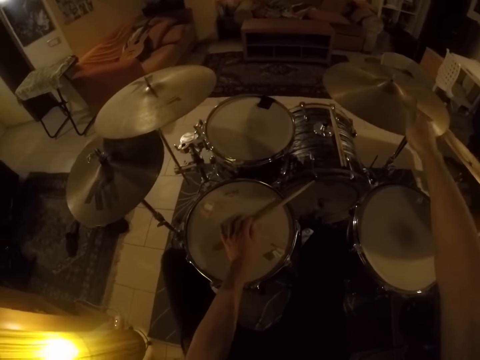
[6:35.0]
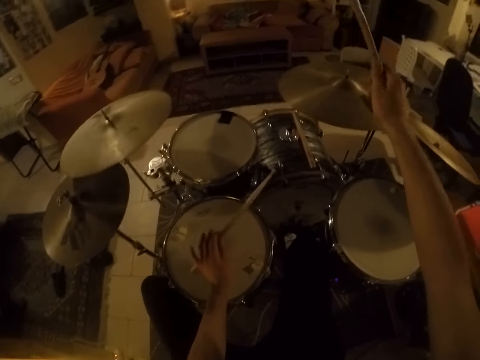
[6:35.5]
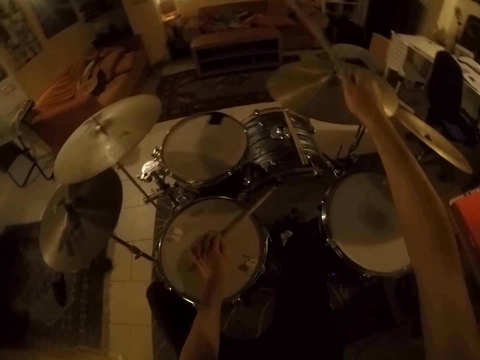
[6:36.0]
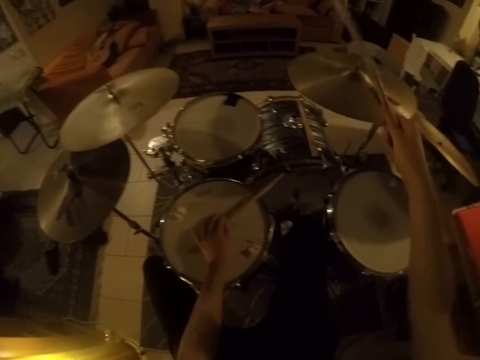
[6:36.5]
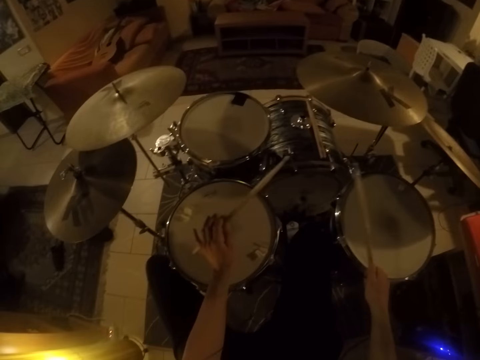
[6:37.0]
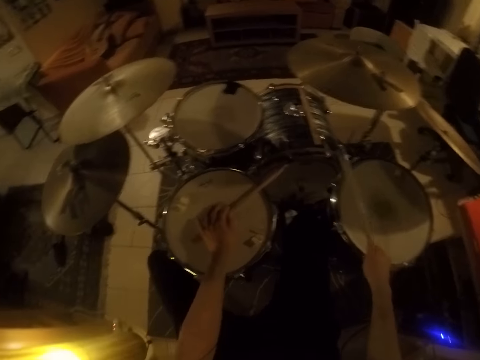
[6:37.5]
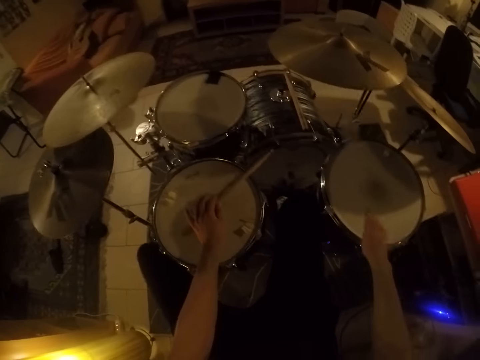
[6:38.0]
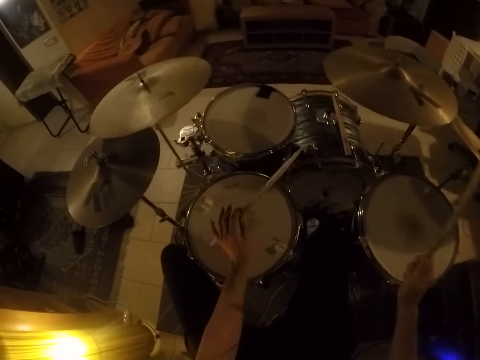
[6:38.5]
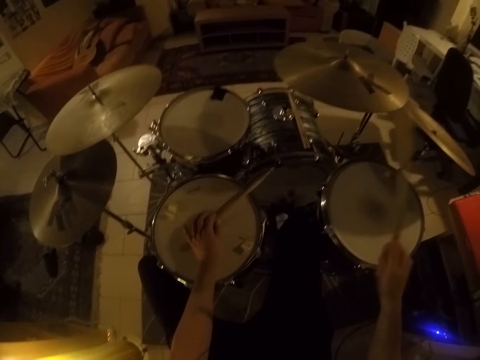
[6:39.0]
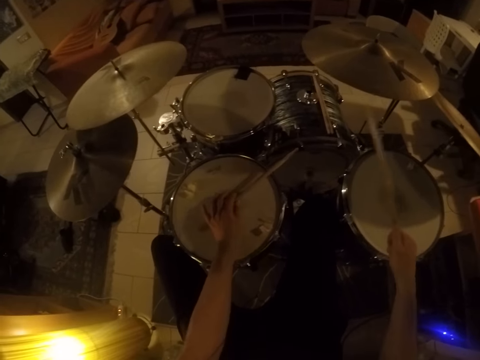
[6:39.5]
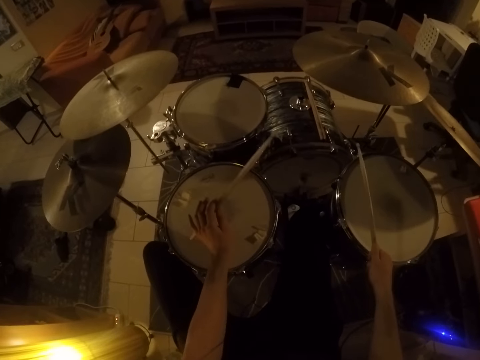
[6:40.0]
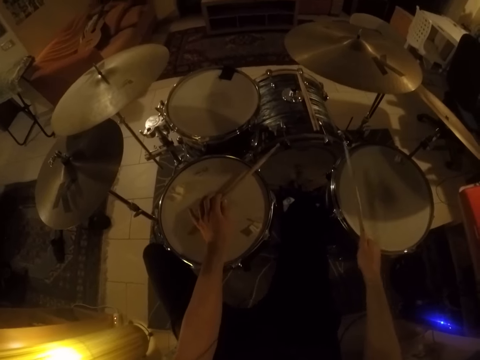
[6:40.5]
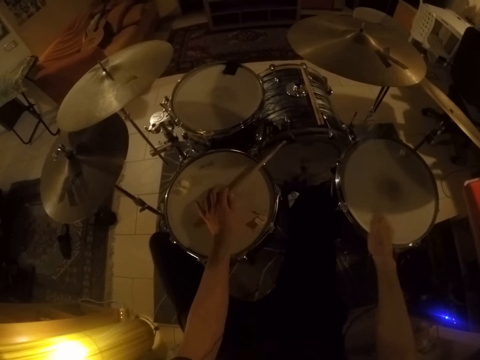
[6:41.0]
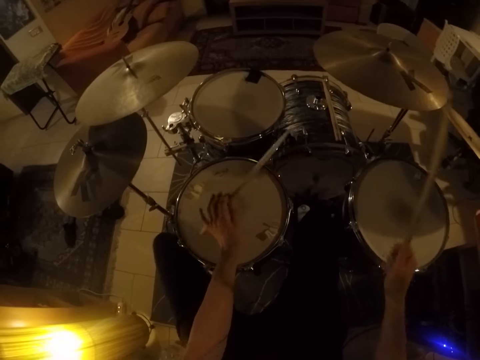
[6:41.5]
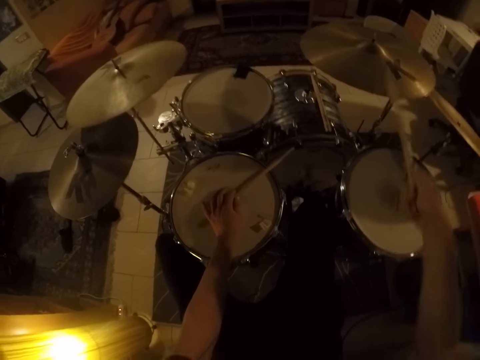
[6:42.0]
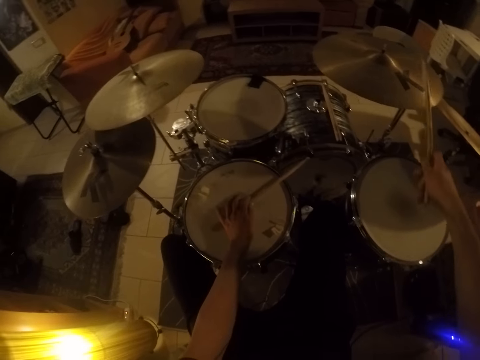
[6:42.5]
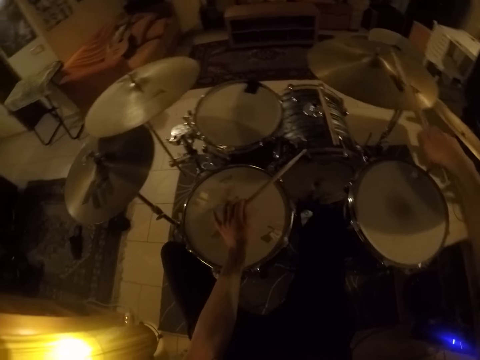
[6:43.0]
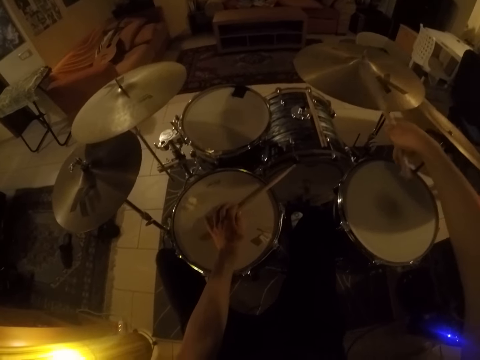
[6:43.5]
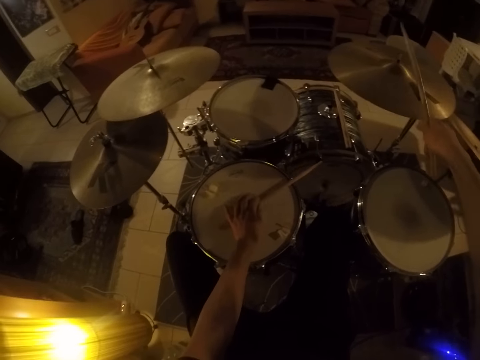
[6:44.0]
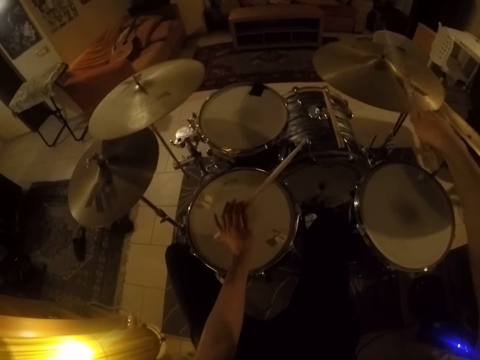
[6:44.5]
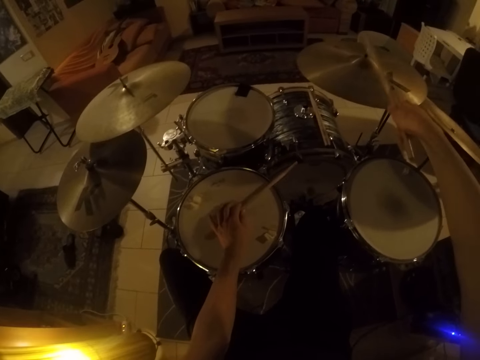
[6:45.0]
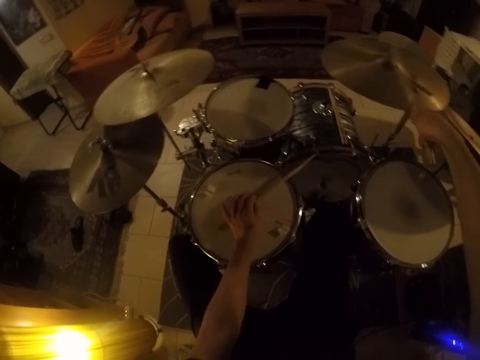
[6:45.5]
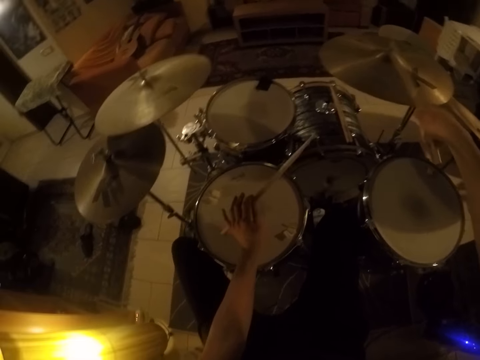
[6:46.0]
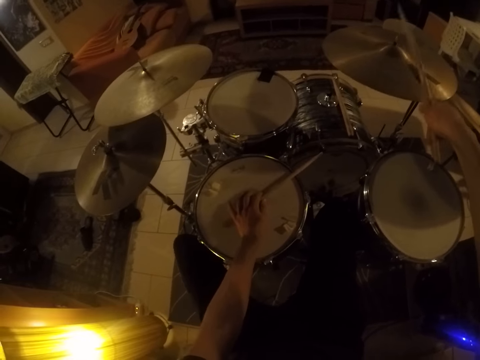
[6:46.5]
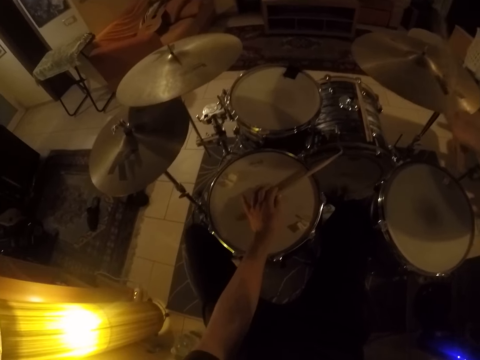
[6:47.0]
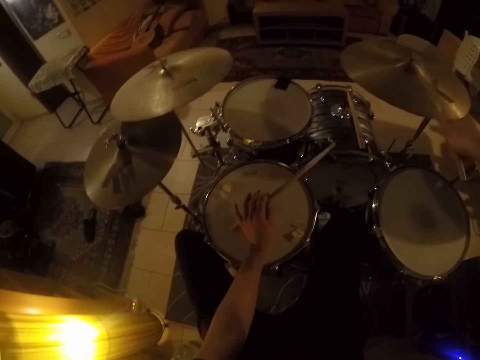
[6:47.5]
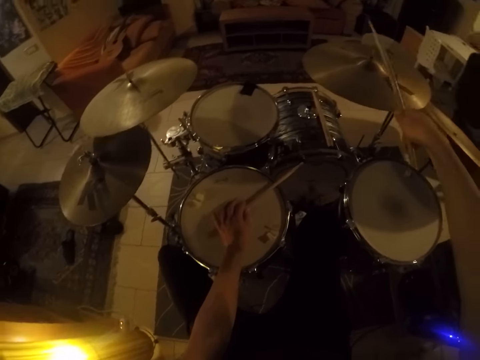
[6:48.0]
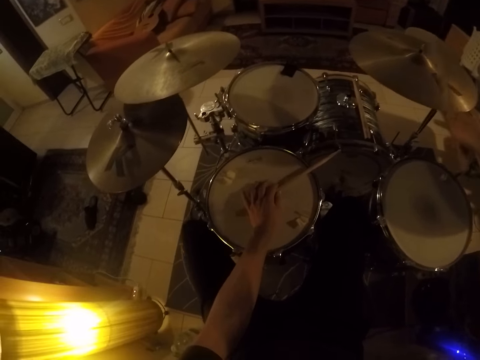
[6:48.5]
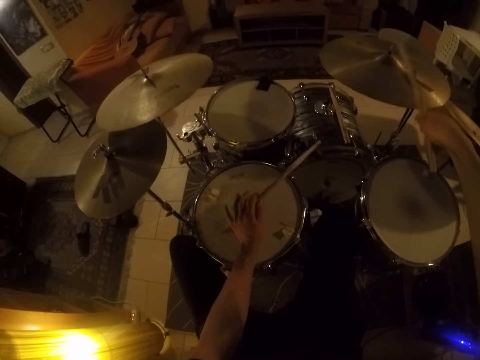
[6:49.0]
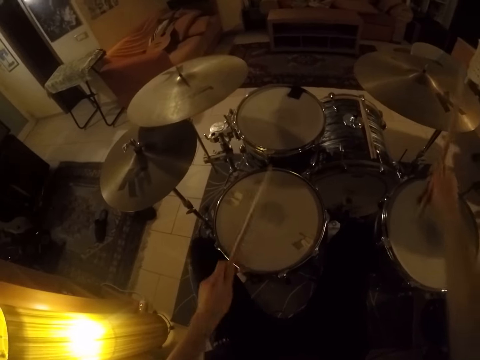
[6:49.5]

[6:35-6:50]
The camera wearer beats drums with both hands with drumsticks.

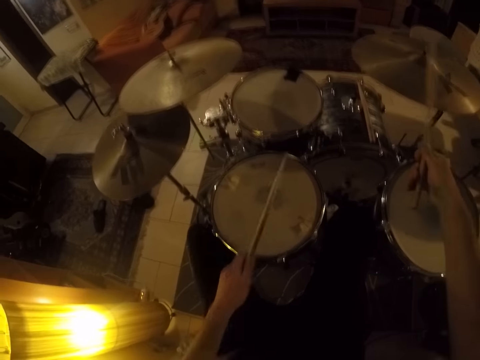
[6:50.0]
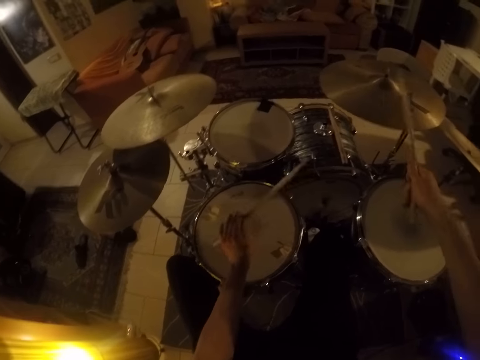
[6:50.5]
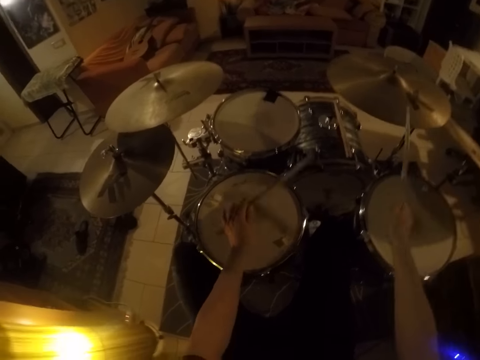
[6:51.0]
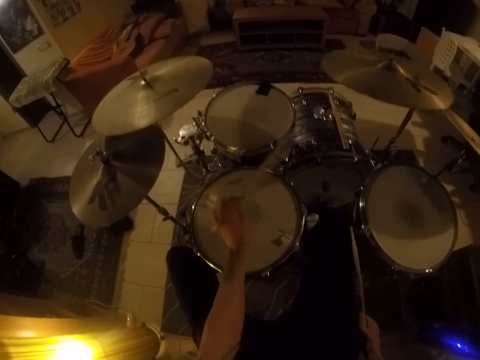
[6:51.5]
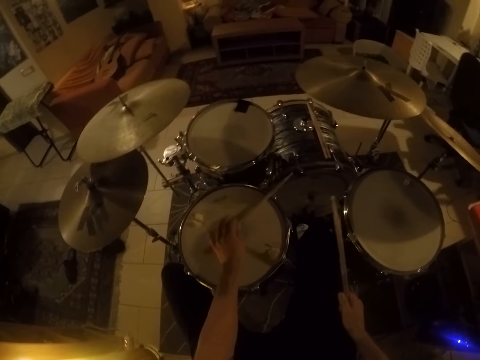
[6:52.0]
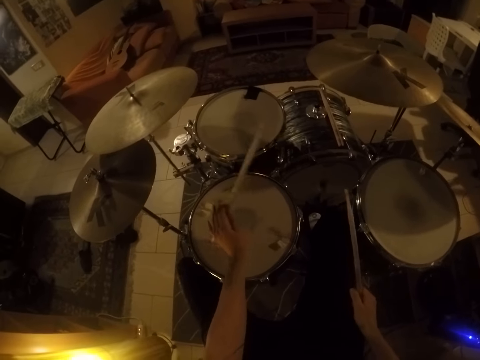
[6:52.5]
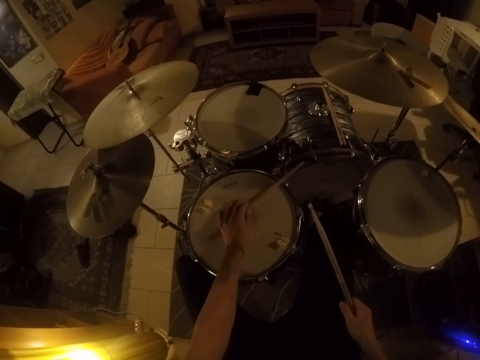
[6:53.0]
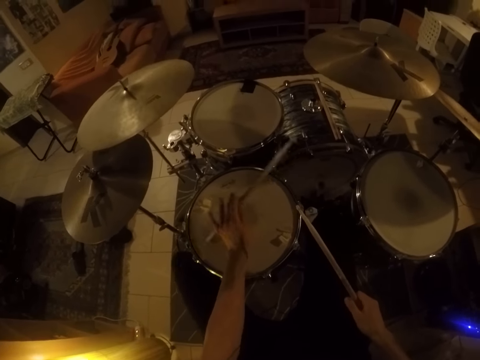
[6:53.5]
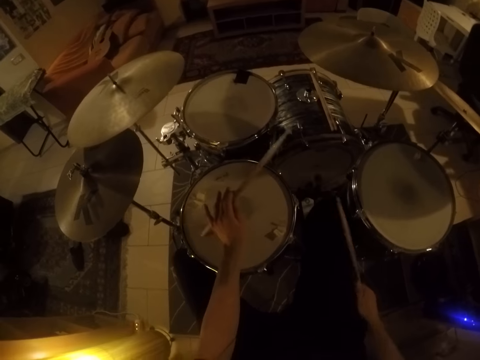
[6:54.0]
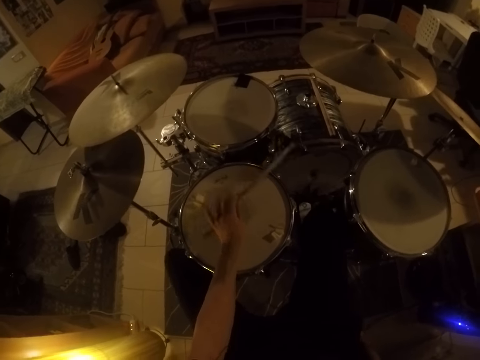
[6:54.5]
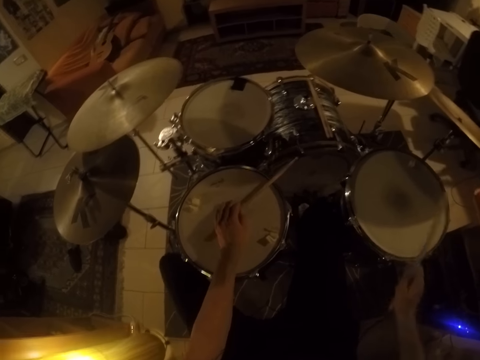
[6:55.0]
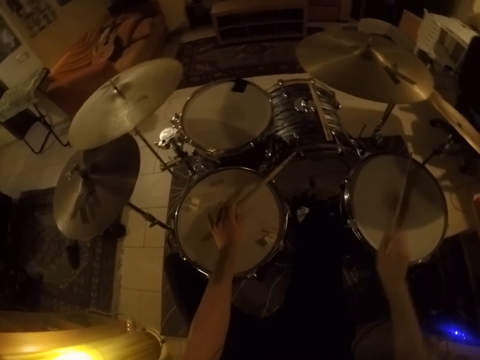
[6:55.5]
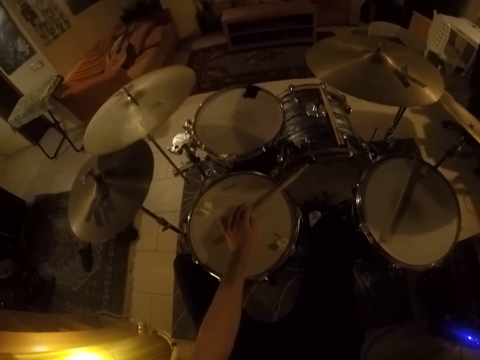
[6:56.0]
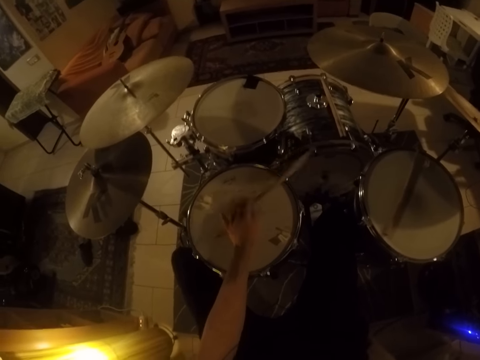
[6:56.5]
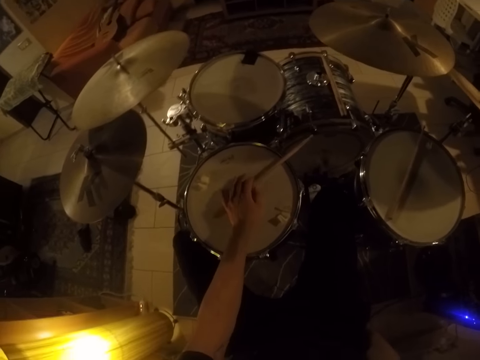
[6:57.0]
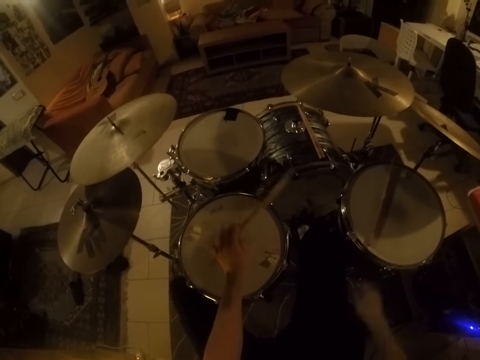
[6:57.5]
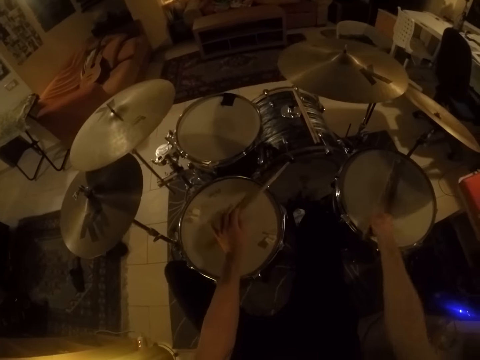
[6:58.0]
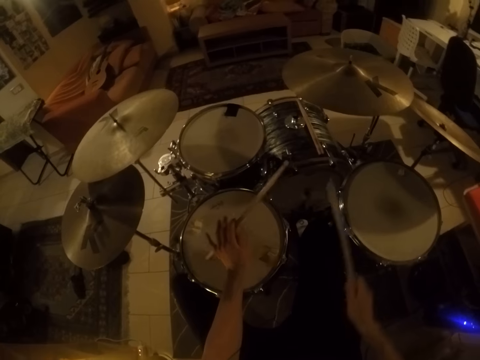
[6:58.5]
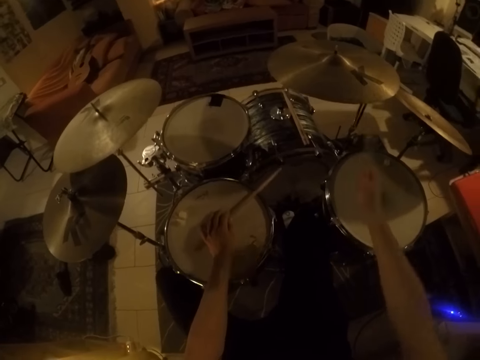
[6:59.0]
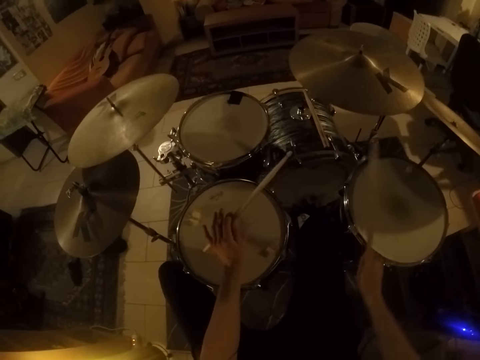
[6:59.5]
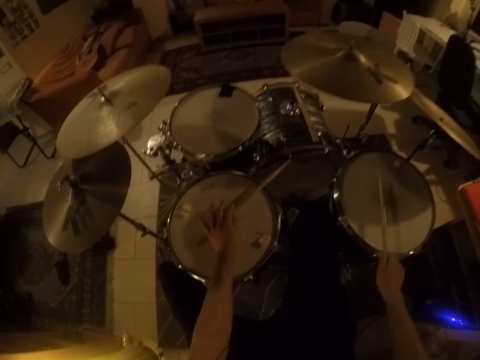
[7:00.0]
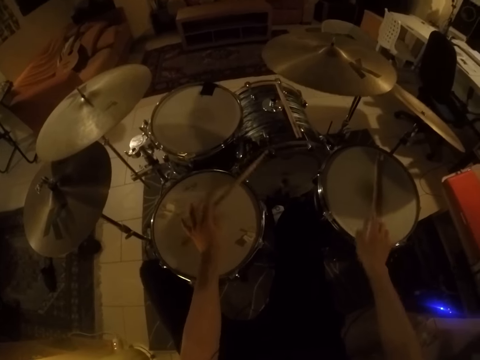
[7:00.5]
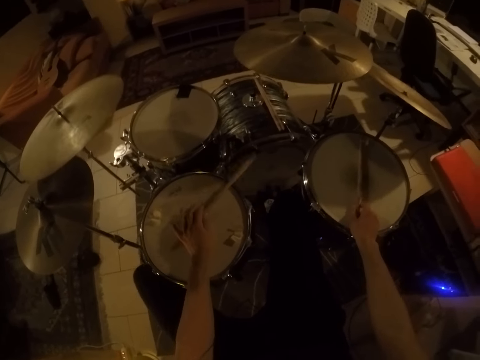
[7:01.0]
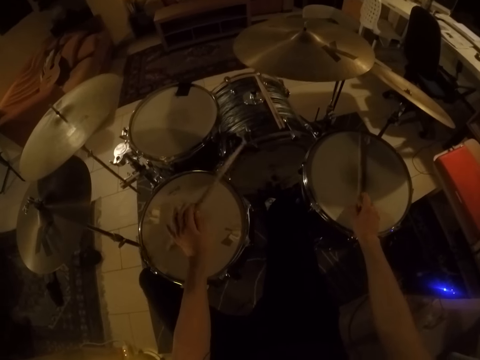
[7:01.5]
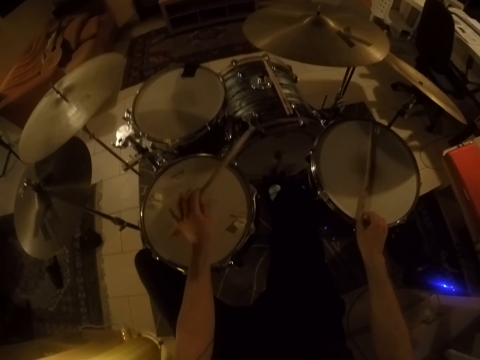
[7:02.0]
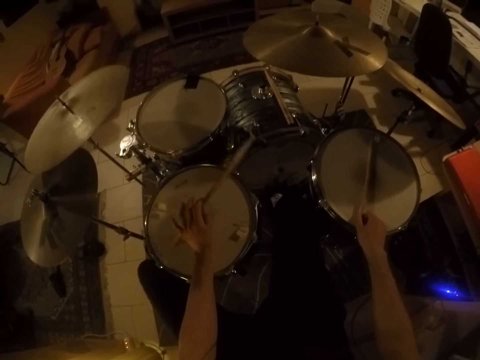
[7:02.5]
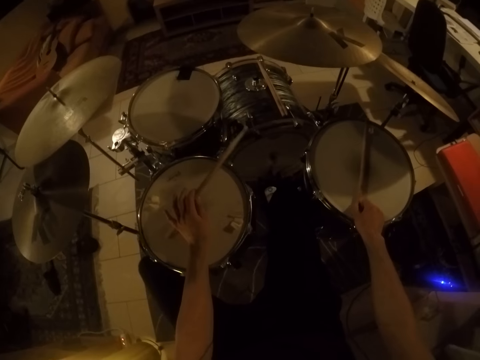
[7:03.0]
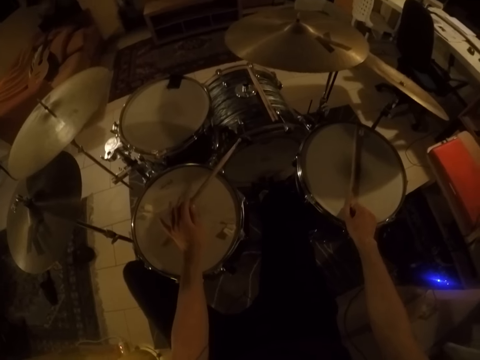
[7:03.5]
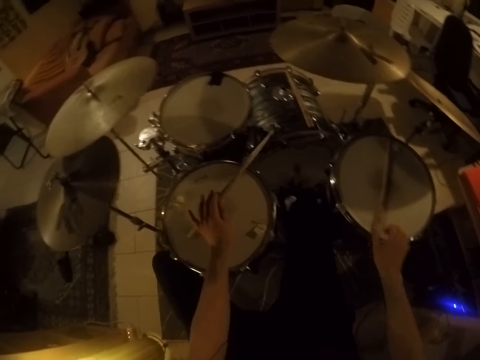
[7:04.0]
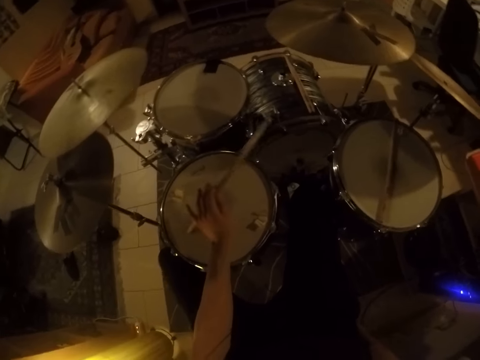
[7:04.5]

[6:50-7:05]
The camera wearer places down a drumstick. They beat the drum with the drumstick with the left hand. They pick up the drumstick. They beat drums with both hands with drumsticks. They place down the drumstick. They beat the drum with the drumstick with the left hand.
